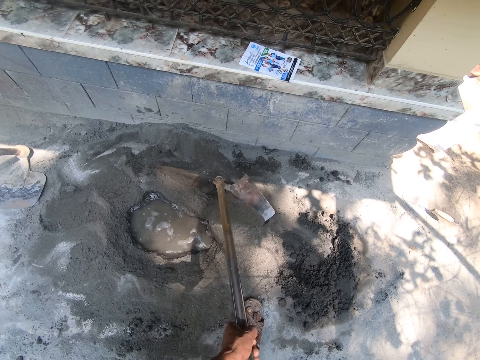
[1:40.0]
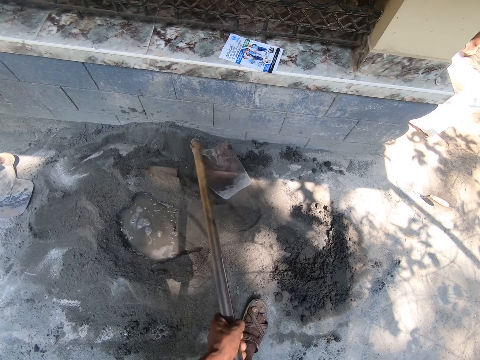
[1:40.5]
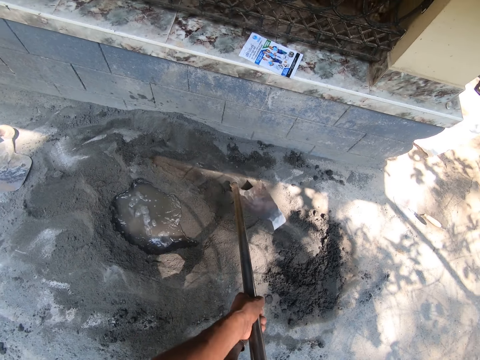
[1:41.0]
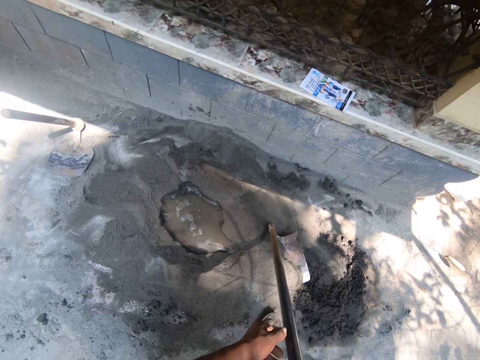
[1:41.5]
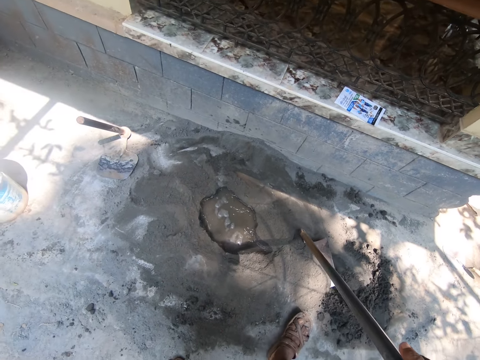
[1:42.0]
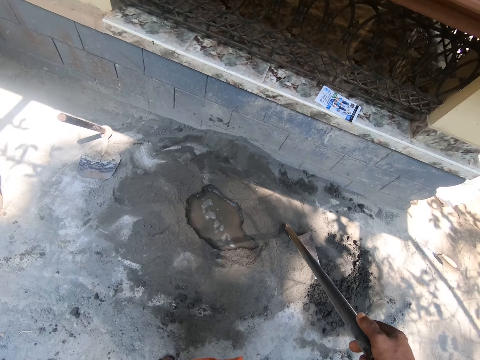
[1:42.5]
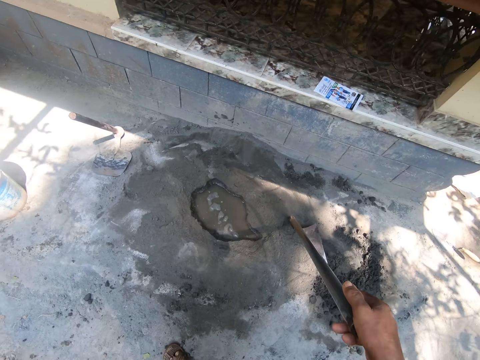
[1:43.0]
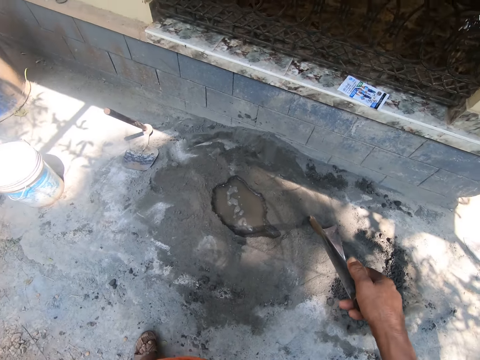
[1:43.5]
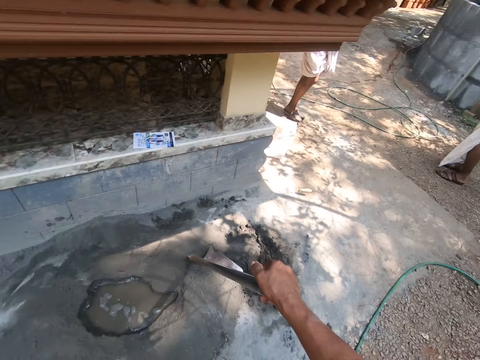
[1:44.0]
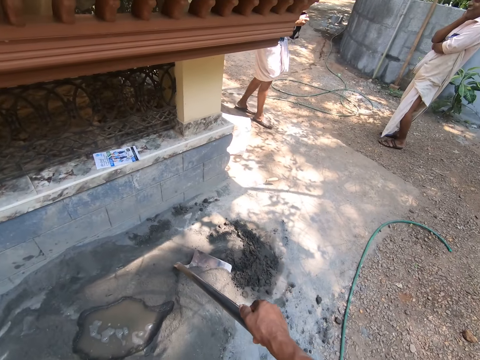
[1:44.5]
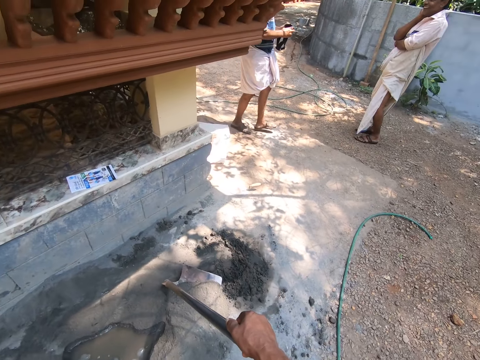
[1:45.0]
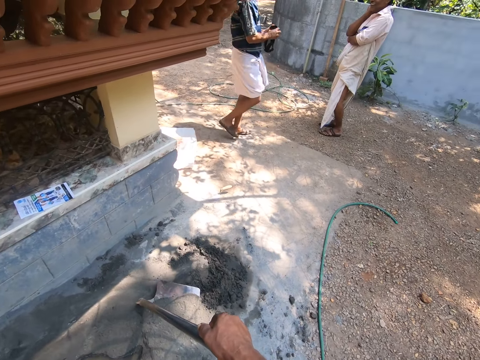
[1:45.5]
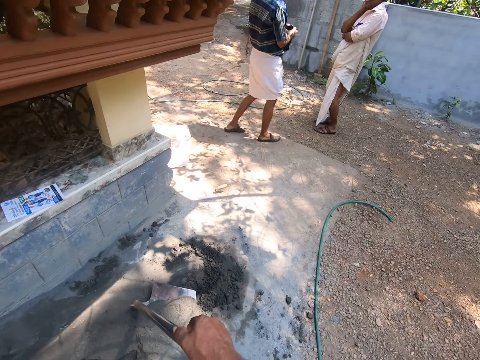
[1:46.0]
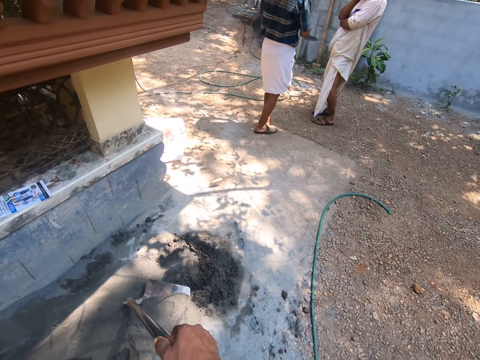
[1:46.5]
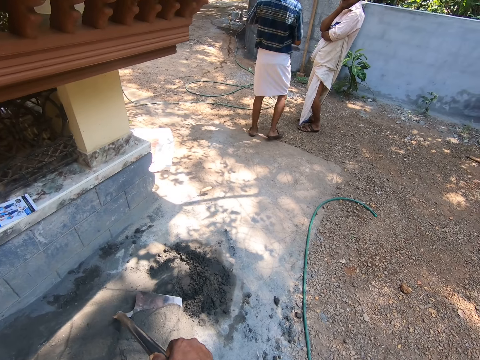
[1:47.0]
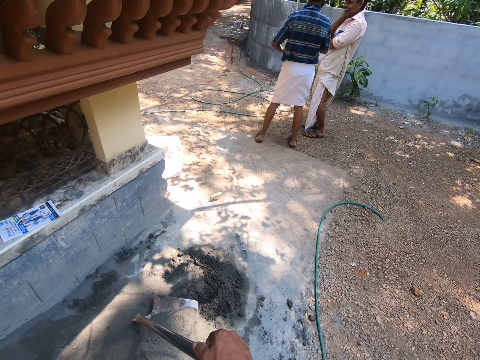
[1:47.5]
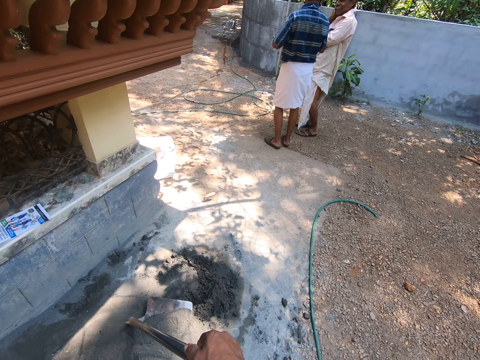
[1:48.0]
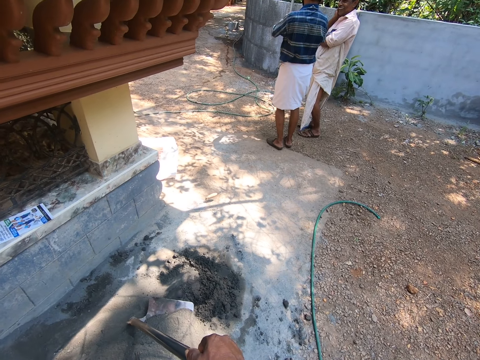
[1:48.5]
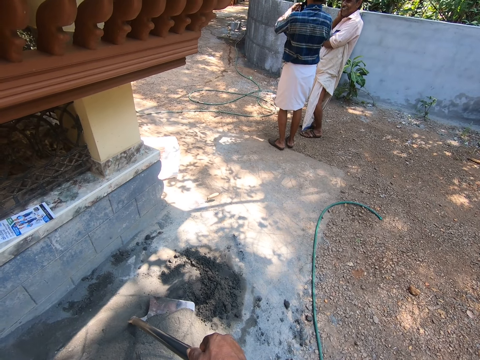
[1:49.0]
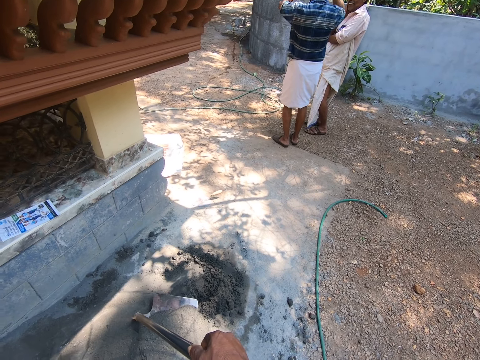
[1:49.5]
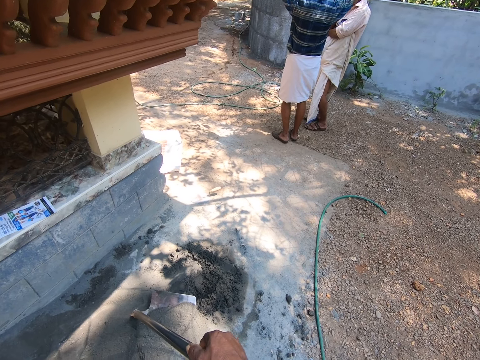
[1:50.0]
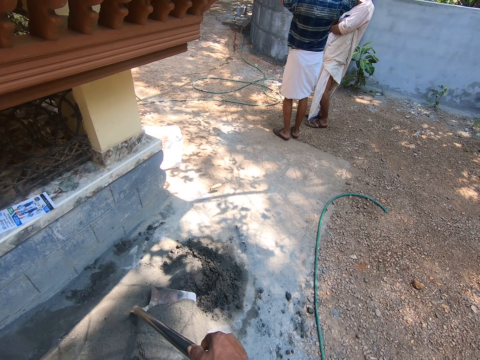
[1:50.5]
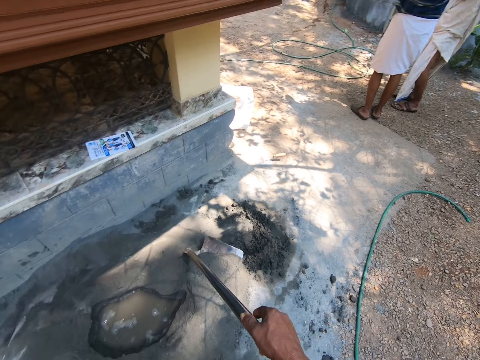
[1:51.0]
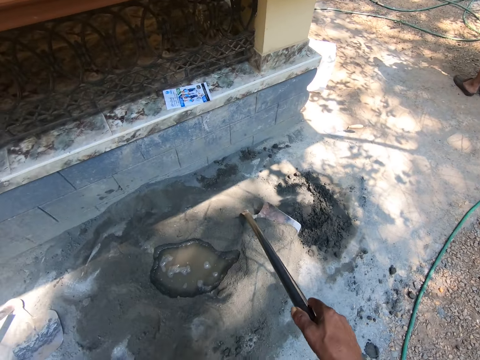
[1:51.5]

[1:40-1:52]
The camera wearer holds the hoe with his right hand. He looks around.

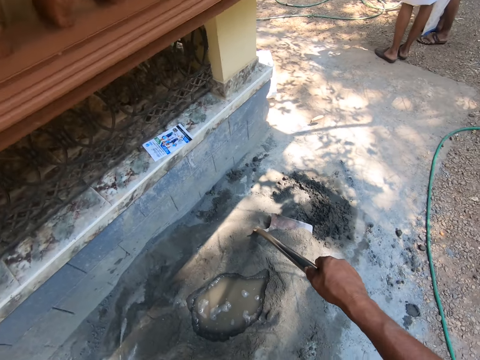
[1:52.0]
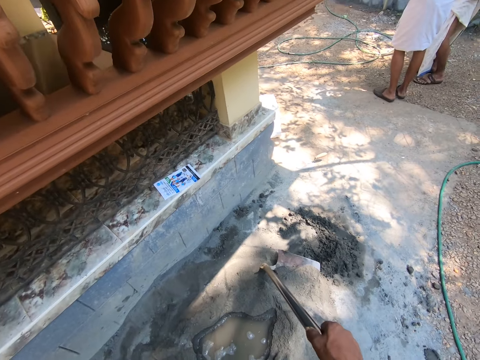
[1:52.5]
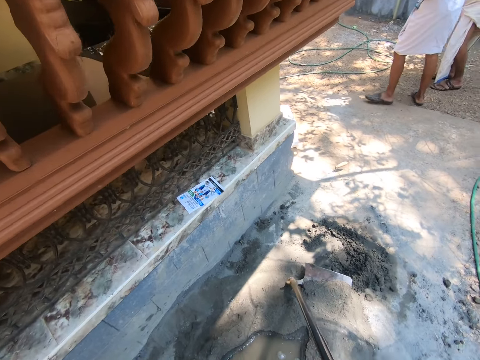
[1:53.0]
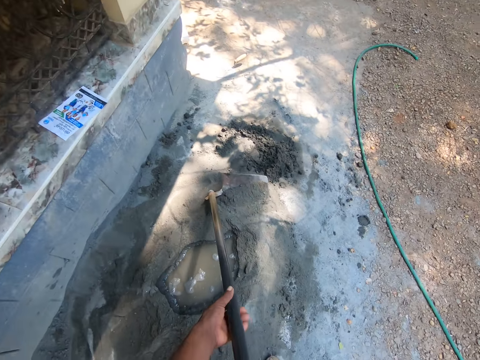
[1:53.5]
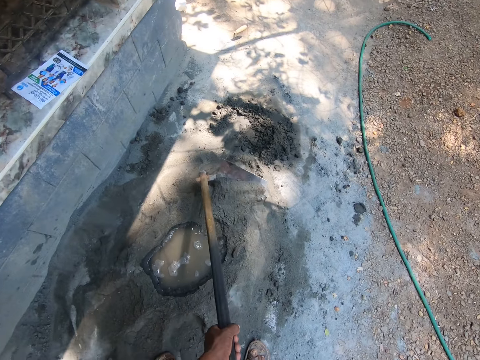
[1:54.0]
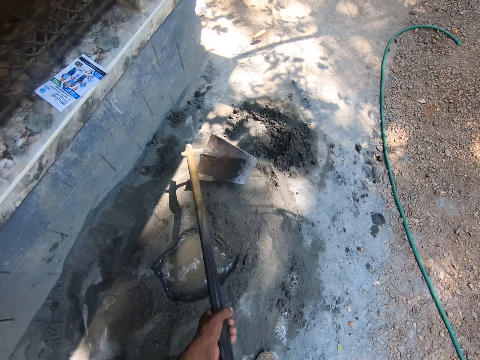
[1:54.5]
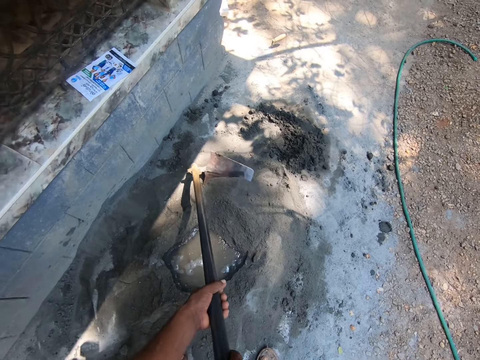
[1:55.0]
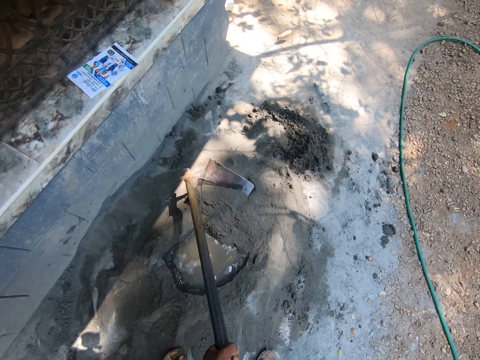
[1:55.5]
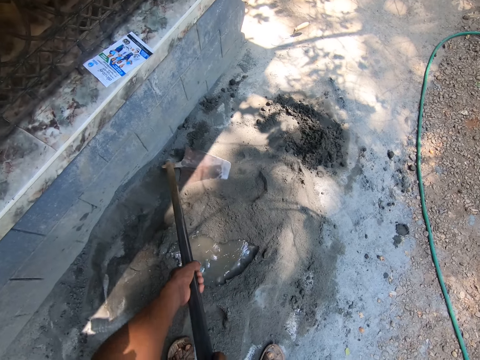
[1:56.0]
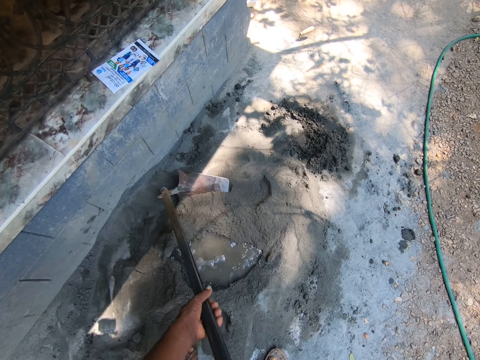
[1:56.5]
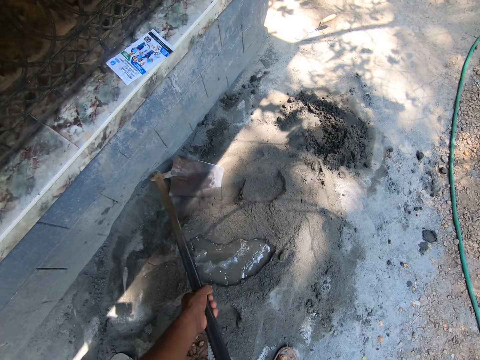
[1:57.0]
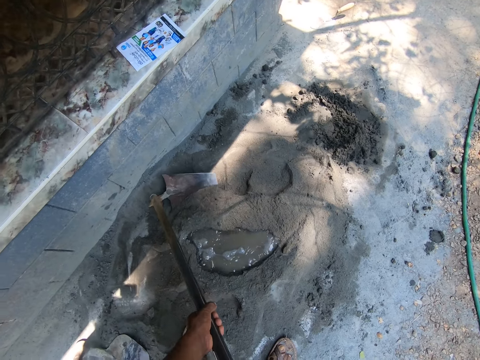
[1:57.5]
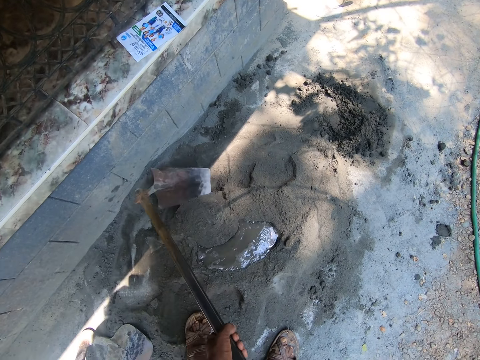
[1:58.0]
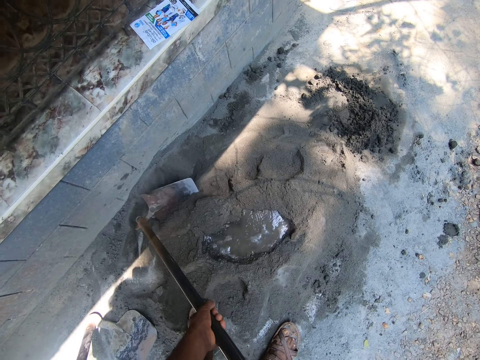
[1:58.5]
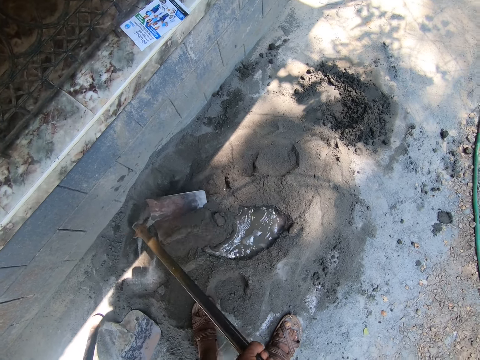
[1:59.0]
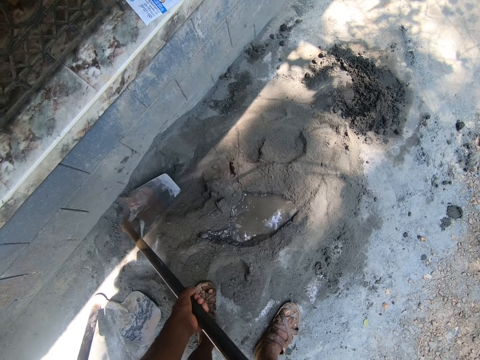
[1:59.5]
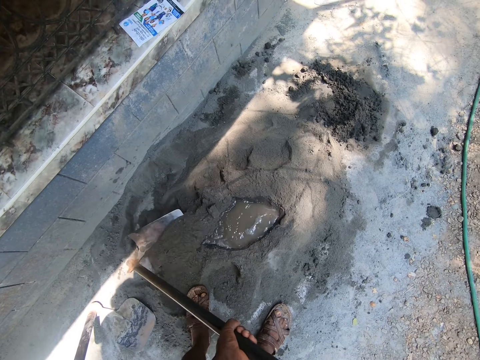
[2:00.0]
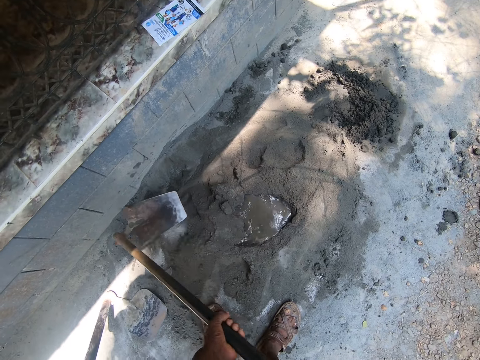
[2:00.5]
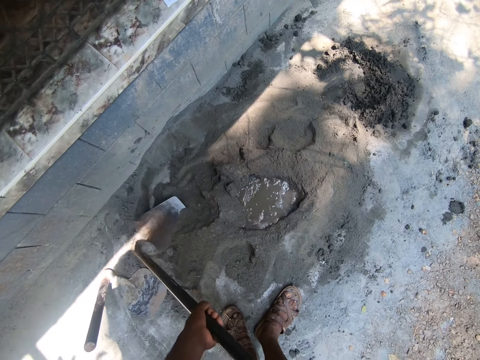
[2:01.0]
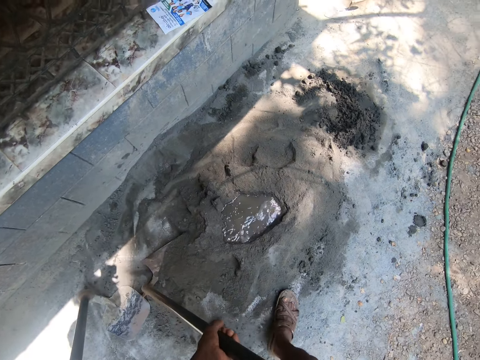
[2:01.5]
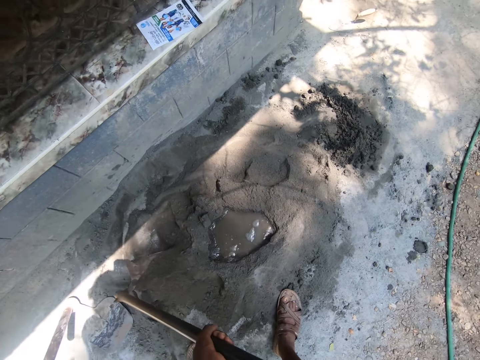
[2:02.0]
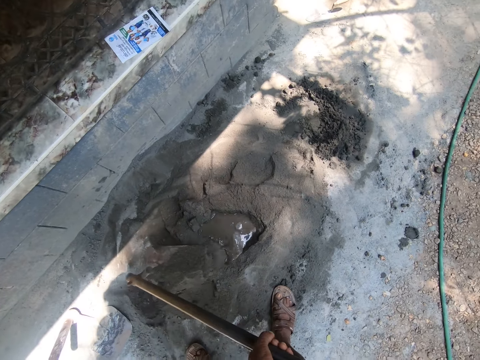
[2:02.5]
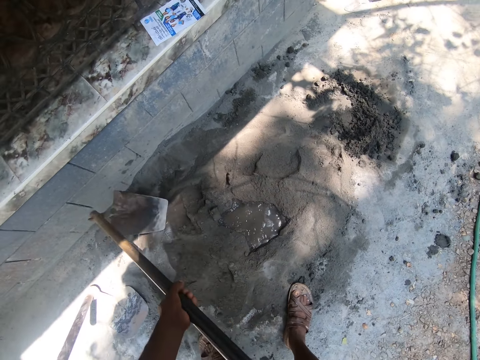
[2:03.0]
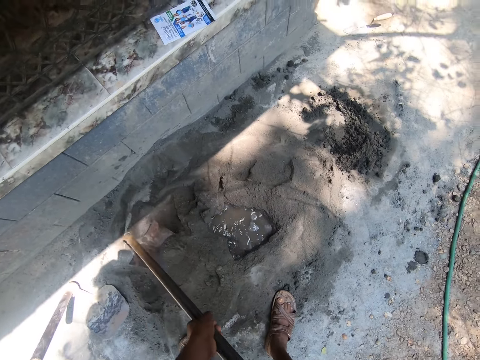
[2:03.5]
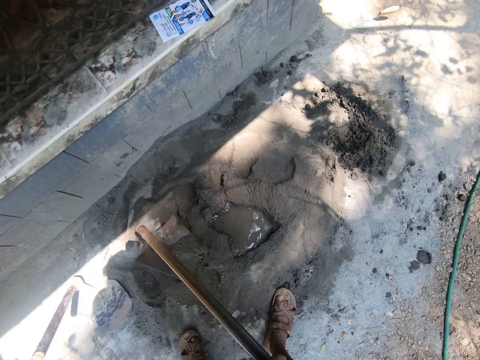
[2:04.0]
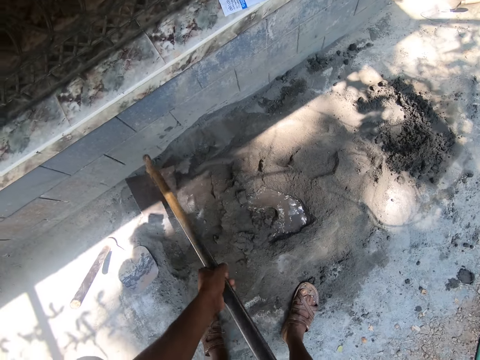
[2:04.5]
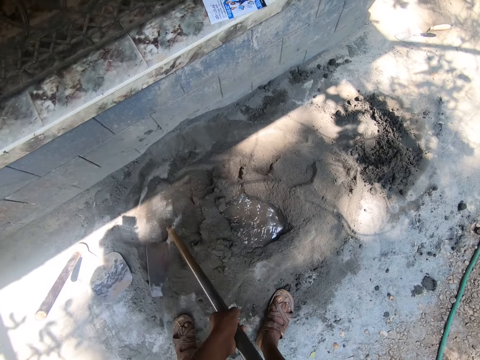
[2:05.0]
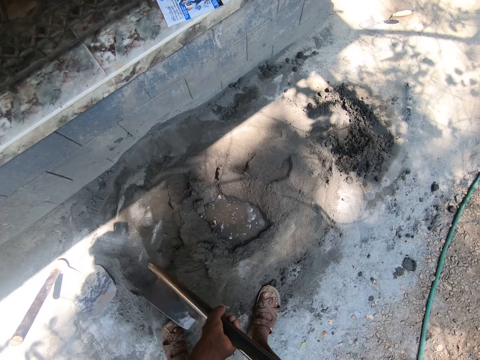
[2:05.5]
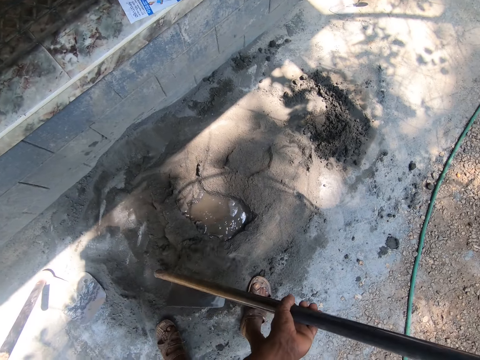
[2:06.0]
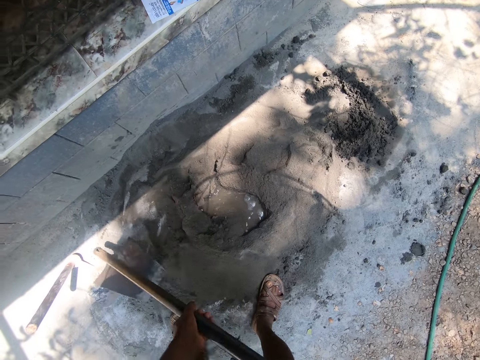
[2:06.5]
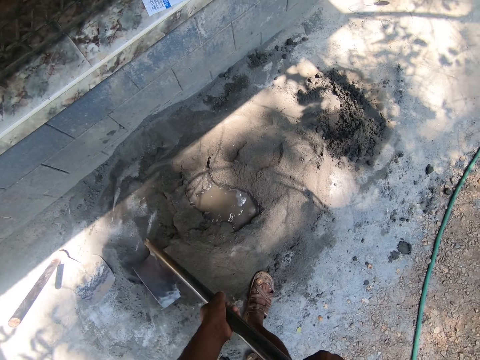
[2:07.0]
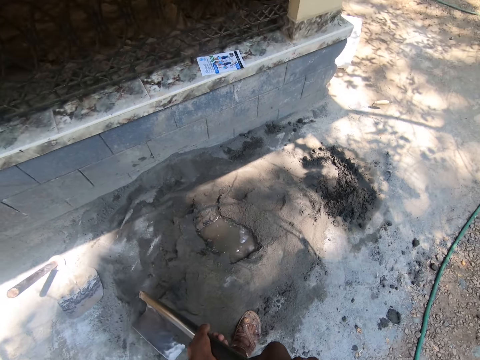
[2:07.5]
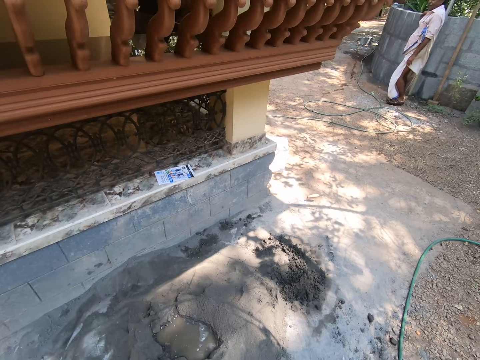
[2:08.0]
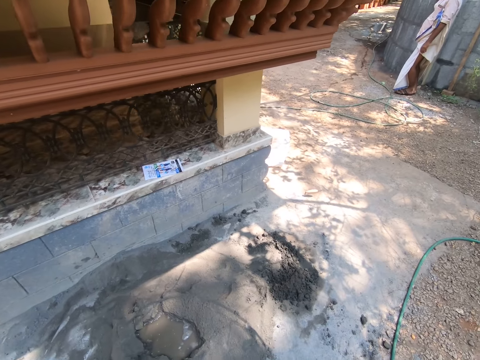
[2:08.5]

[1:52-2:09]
The camera wearer prepares mortar with the hoe in both hands.
